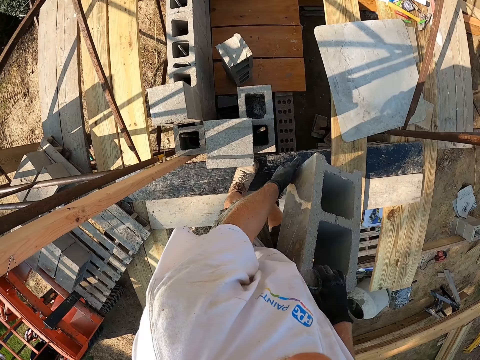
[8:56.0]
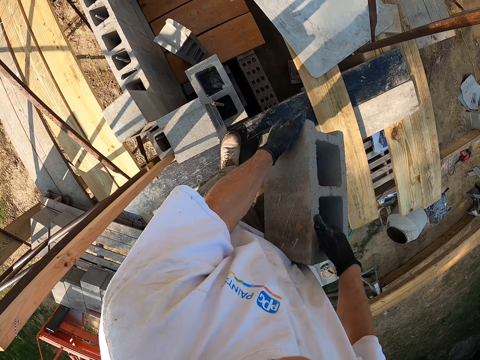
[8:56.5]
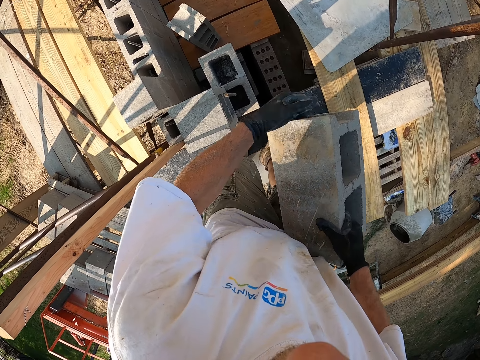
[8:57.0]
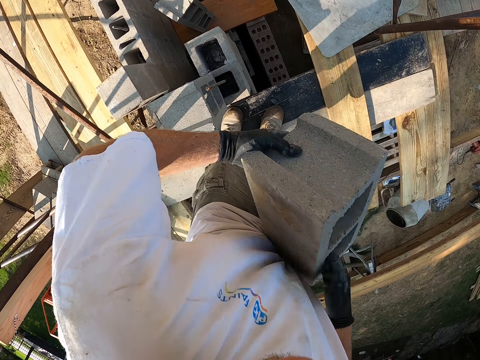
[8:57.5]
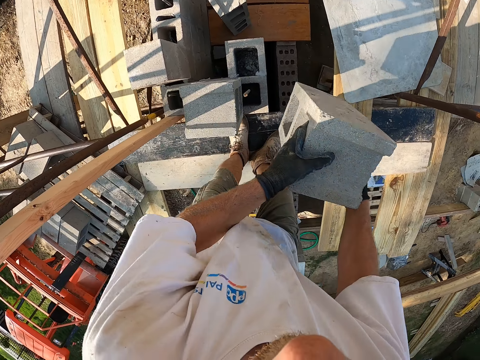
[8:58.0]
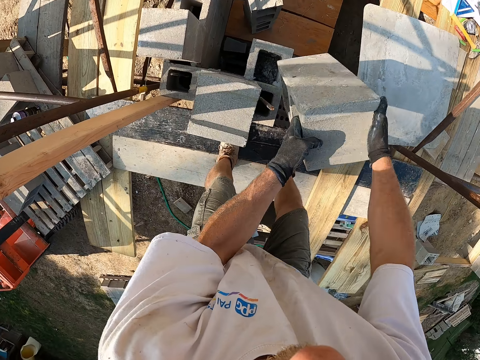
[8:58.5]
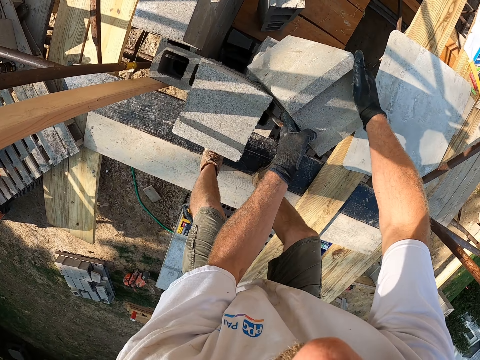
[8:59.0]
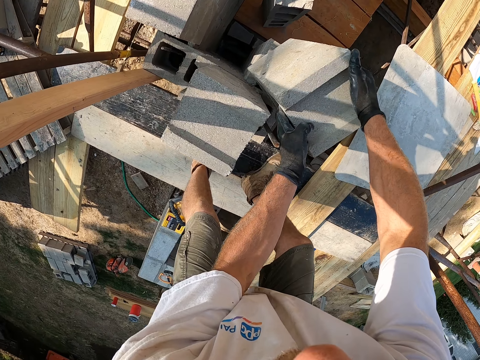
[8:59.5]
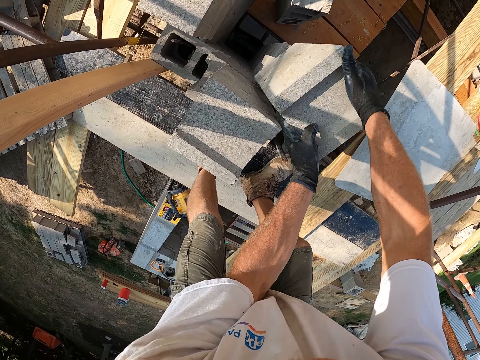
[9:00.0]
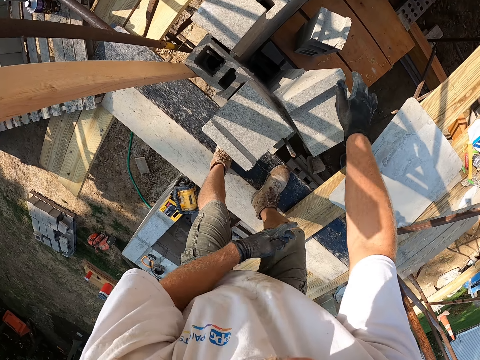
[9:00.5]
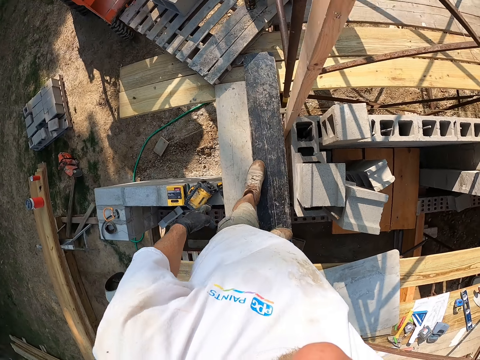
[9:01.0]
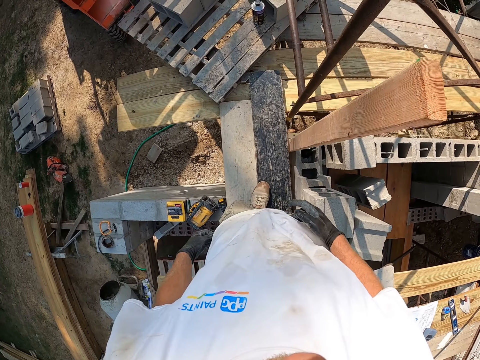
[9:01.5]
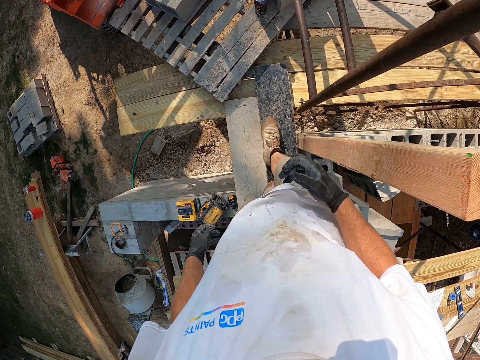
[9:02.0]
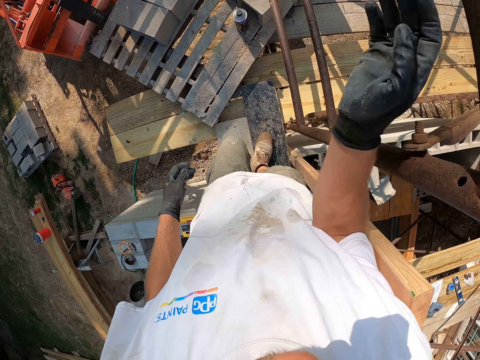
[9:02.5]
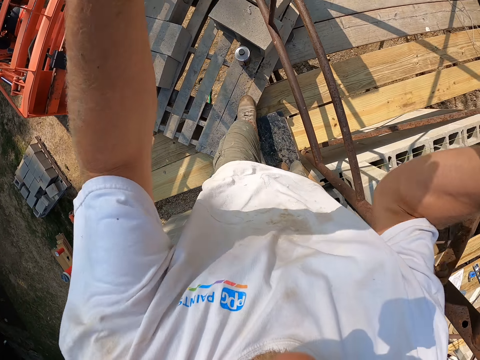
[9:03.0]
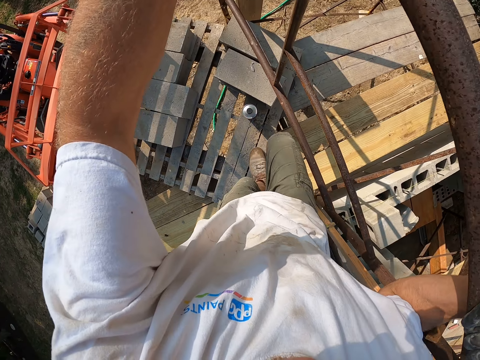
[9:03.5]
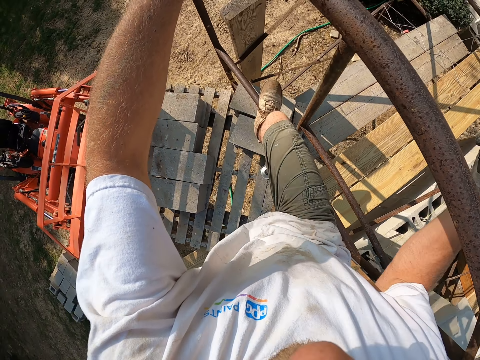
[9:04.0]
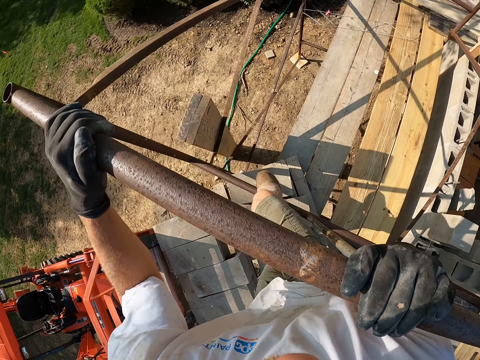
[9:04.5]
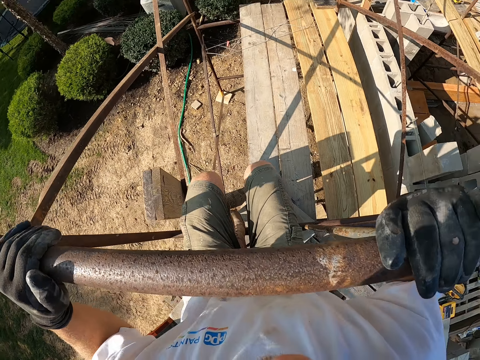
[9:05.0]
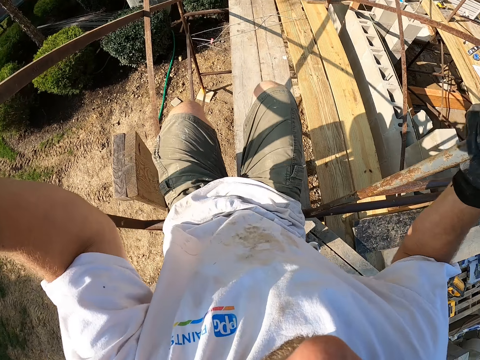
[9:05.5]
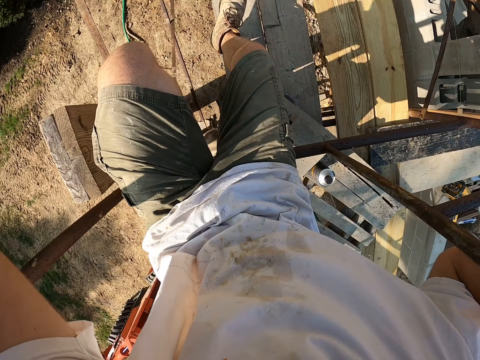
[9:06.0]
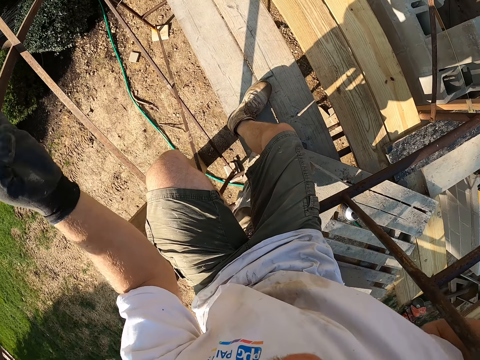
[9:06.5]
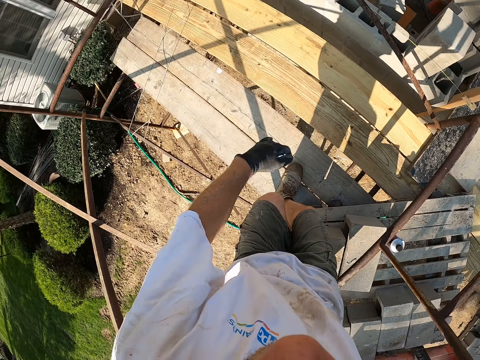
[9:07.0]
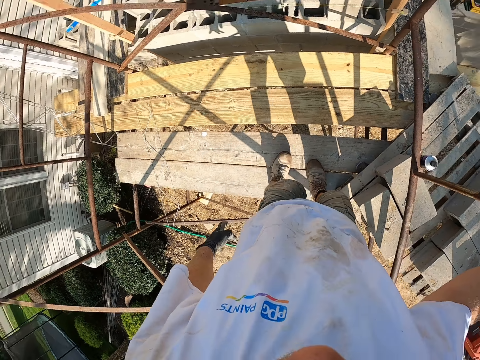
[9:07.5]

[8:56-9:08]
The camera wearer drops the block on another block on the wall. They walk on the roof. They pass through the scaffolding.

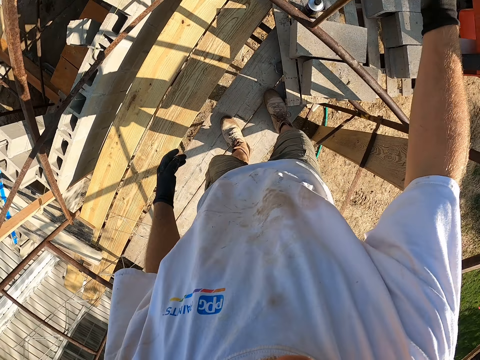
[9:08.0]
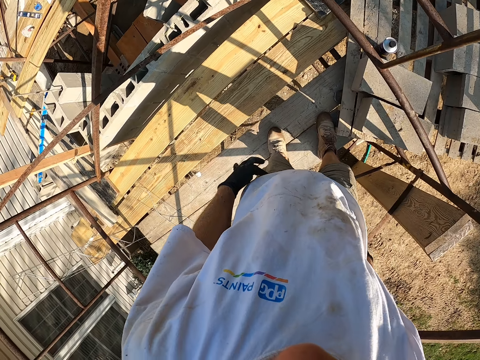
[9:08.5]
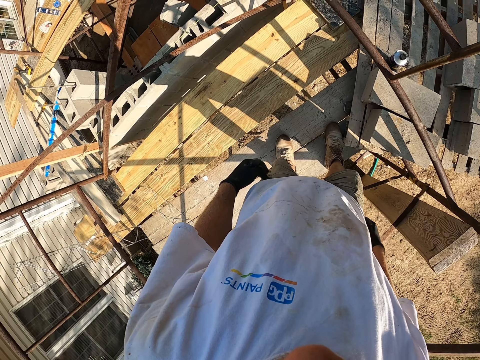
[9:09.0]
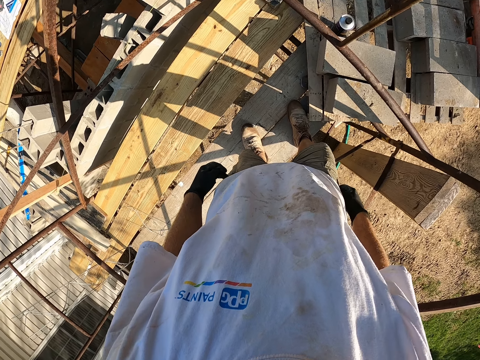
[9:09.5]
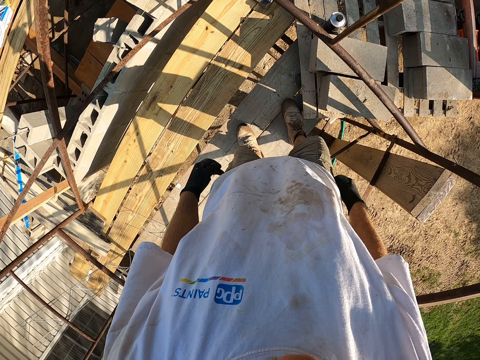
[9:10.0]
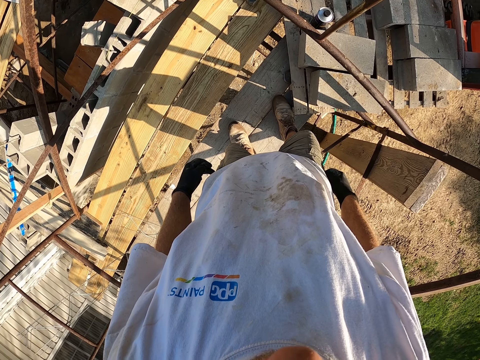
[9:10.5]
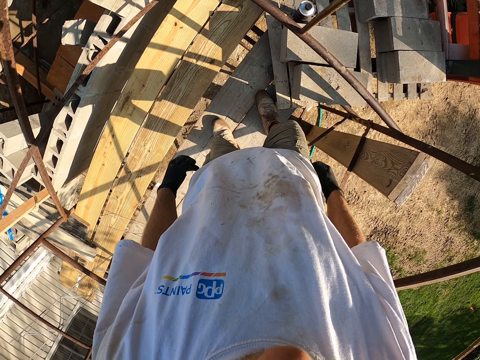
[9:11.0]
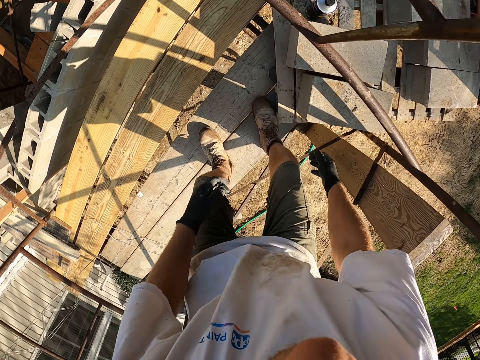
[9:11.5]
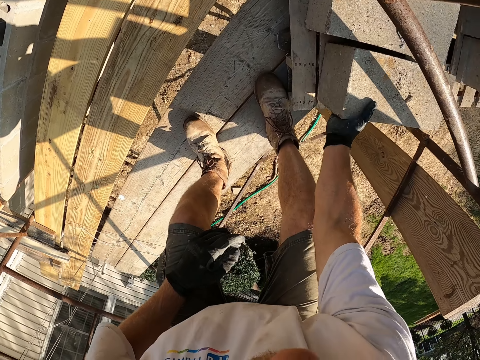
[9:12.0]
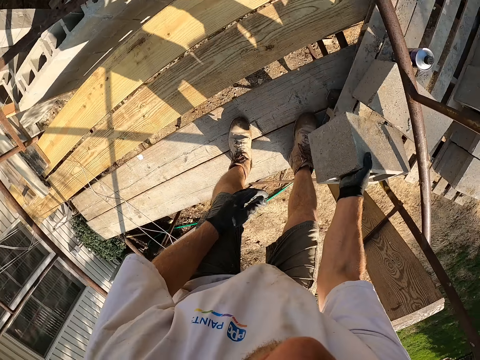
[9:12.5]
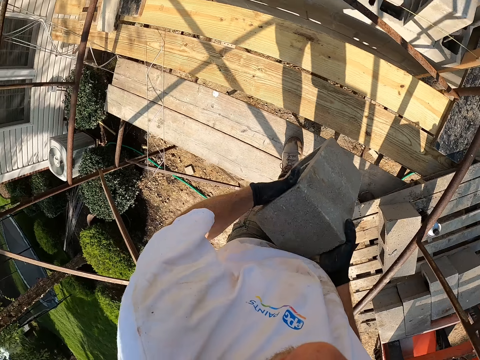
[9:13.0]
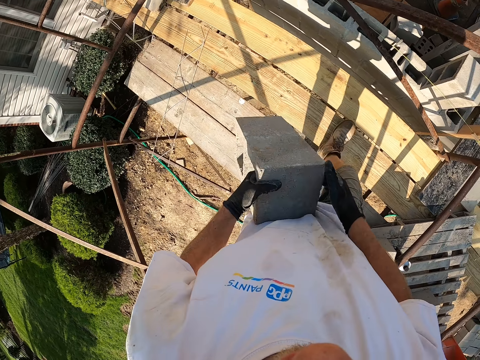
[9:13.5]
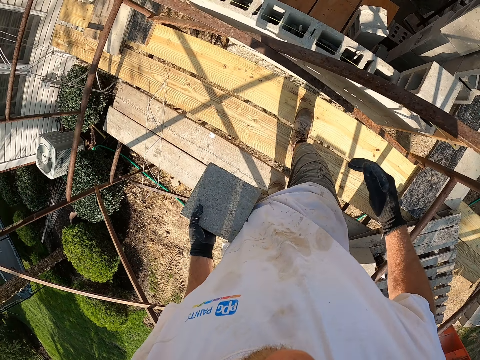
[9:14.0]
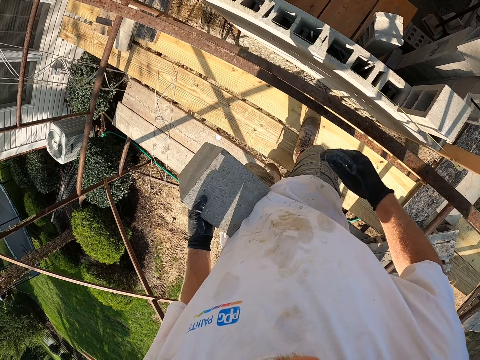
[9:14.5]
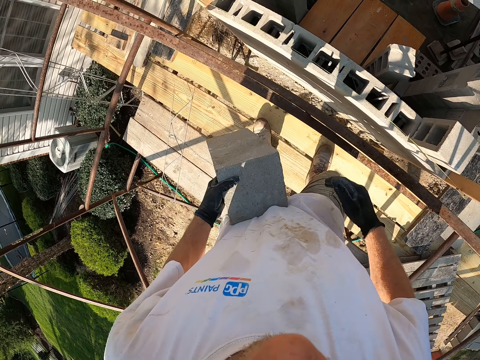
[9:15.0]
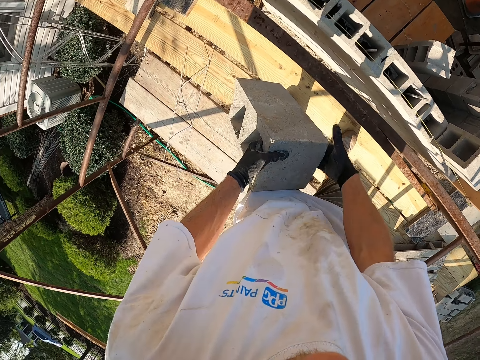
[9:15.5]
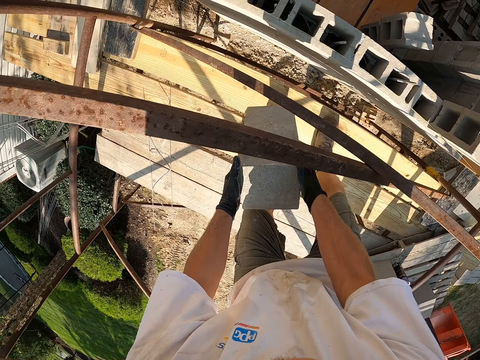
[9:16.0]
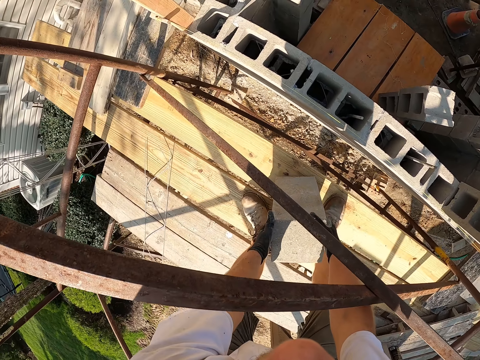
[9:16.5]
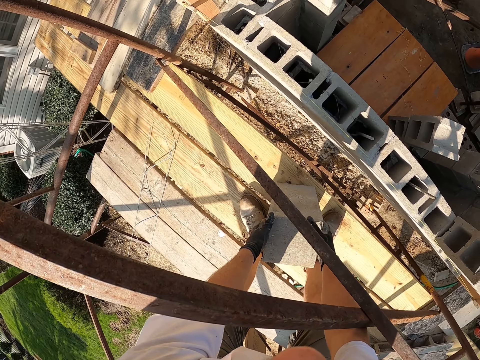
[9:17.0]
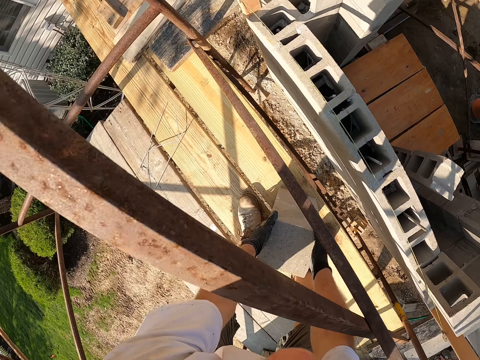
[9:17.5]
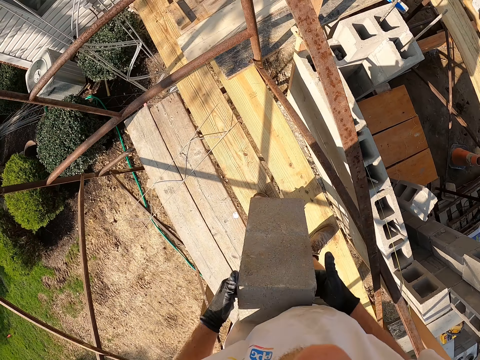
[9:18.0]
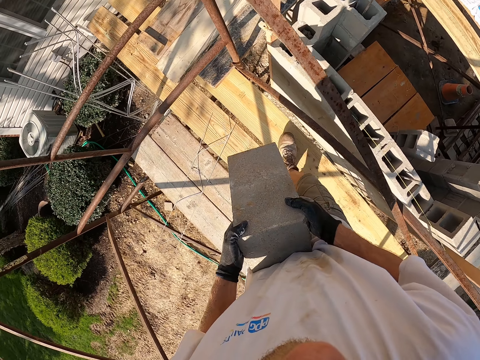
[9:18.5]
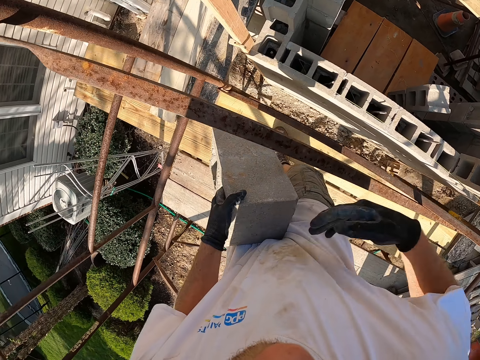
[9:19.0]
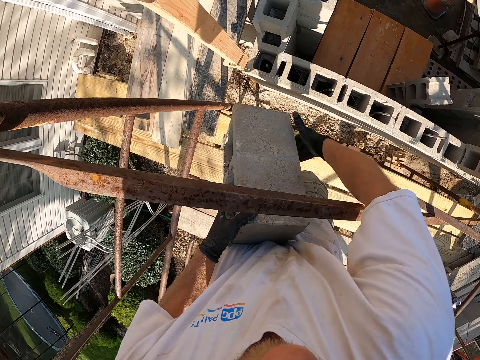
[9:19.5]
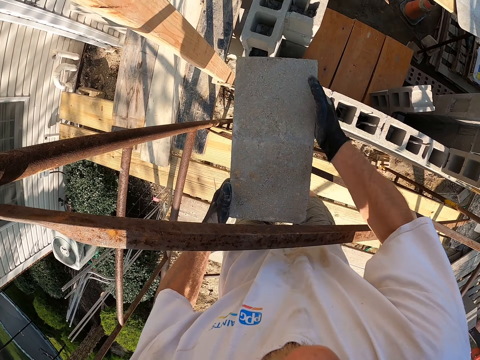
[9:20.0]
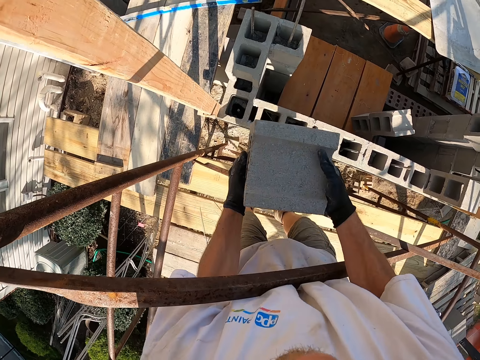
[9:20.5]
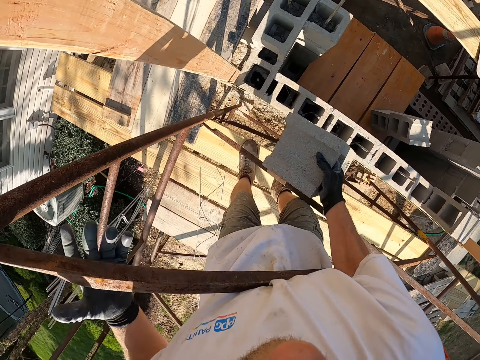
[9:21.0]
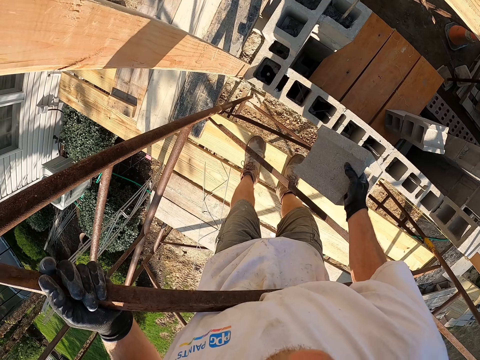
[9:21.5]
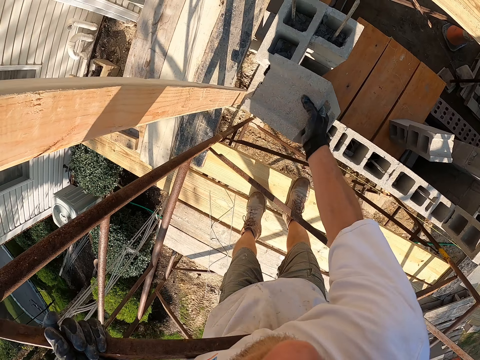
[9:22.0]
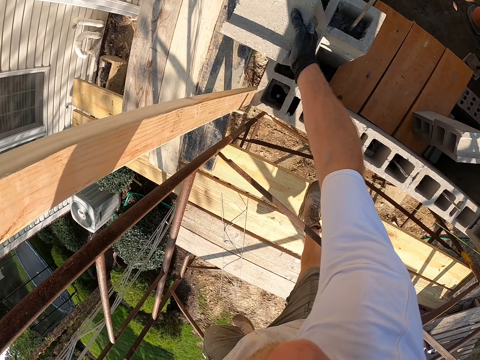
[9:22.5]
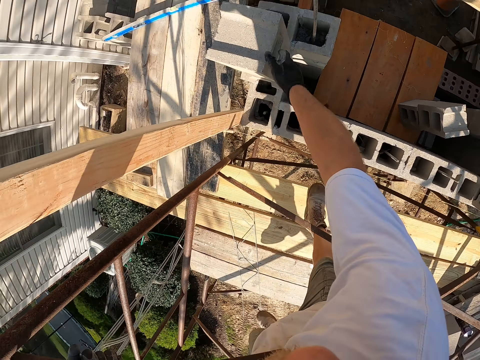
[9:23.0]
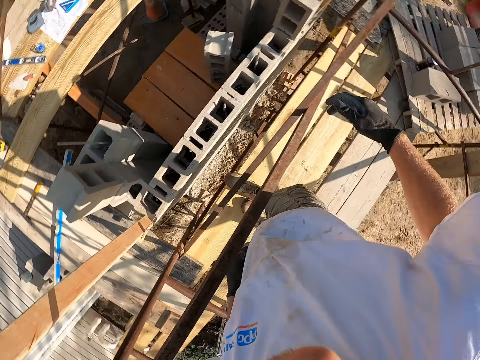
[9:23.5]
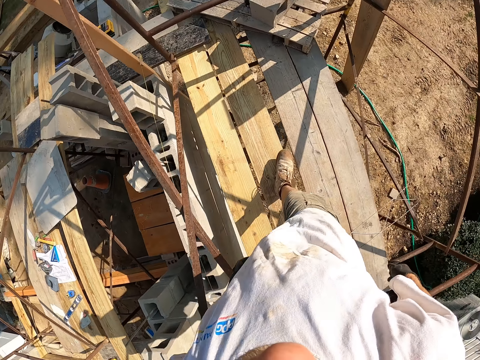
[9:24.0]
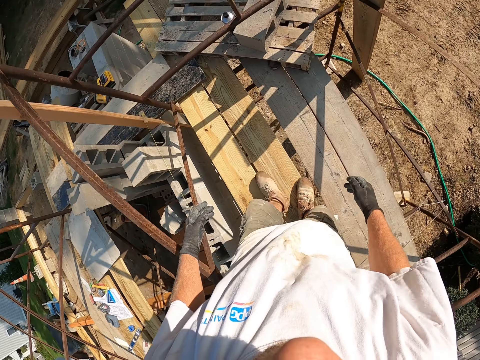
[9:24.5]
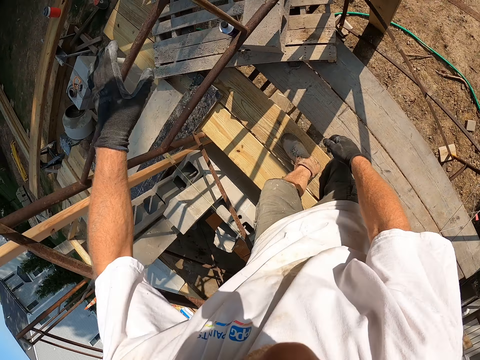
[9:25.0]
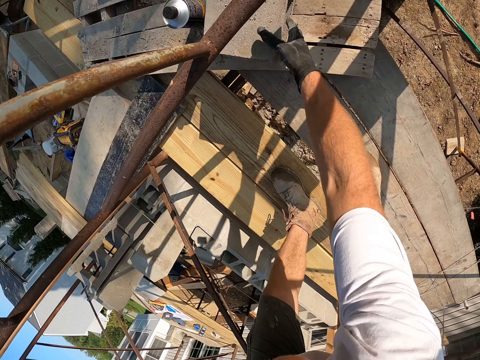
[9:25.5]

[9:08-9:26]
The camera wearer looks around. They pick the block or brick on a pallet. They carry the brick to the wall. They drop the block on the wood. They pick the block on the wood. They carry the block brick. They place the block brick on top of other block bricks. They turn around the scaffolding and walk on top of the scaffolding.
